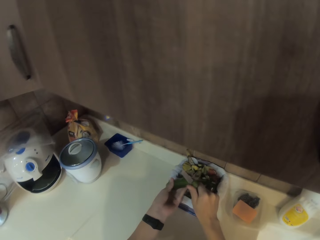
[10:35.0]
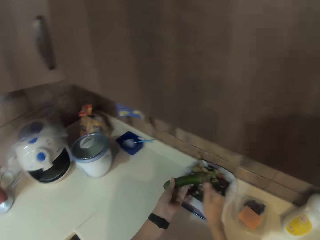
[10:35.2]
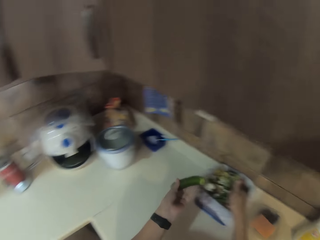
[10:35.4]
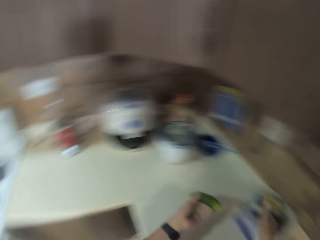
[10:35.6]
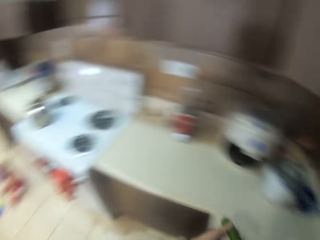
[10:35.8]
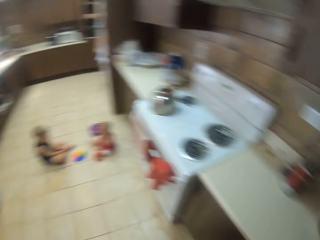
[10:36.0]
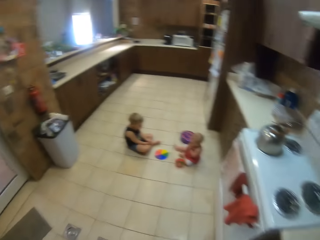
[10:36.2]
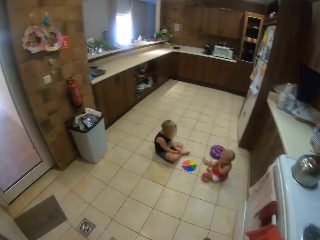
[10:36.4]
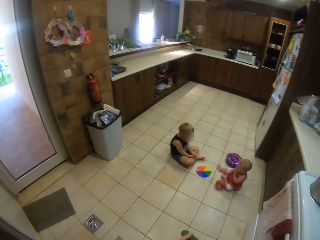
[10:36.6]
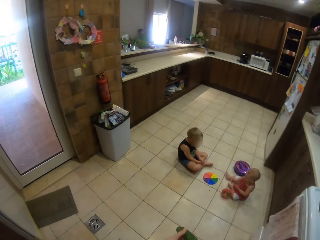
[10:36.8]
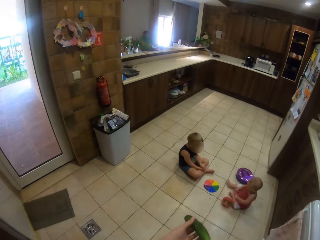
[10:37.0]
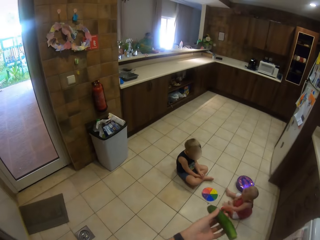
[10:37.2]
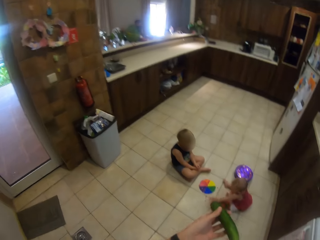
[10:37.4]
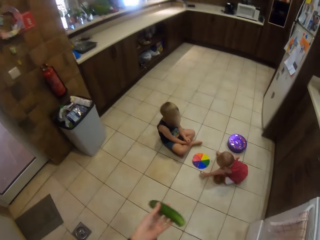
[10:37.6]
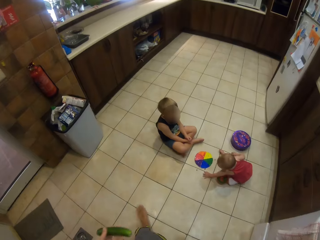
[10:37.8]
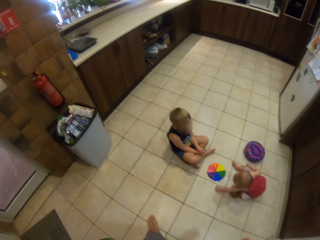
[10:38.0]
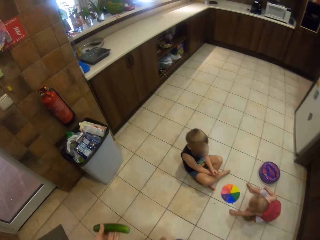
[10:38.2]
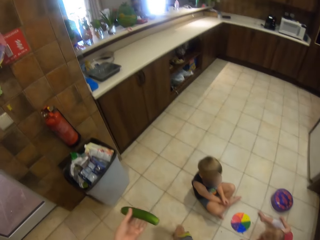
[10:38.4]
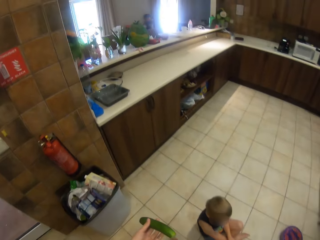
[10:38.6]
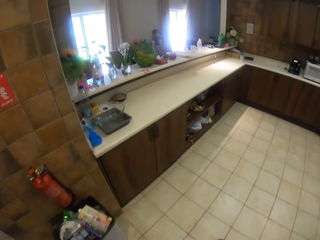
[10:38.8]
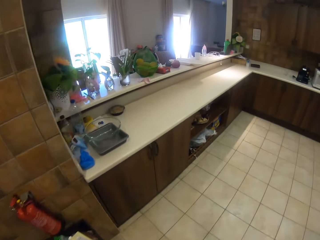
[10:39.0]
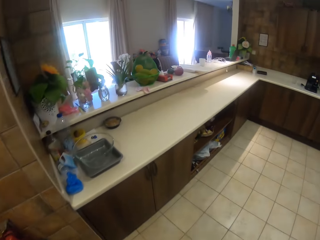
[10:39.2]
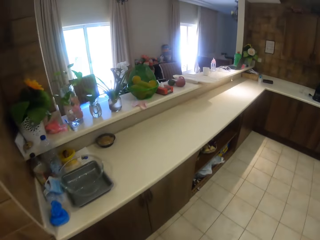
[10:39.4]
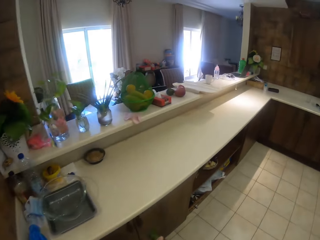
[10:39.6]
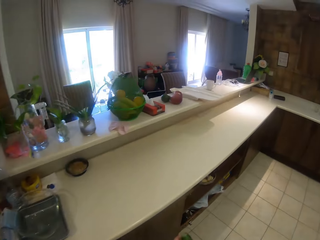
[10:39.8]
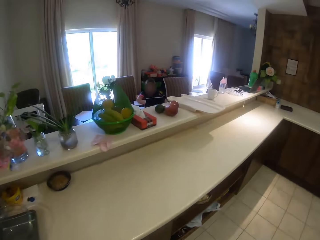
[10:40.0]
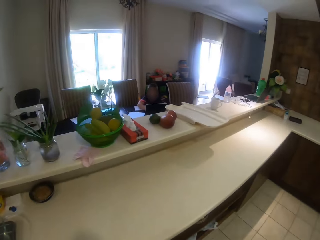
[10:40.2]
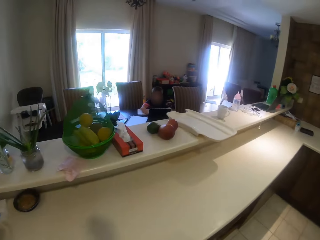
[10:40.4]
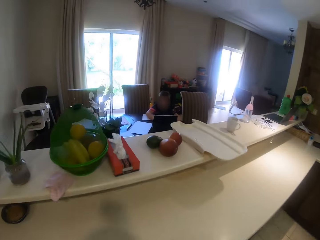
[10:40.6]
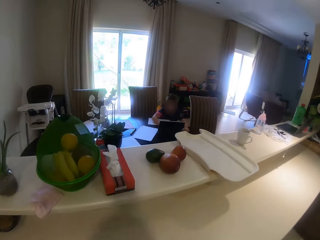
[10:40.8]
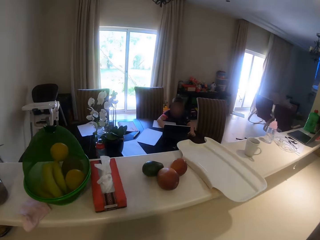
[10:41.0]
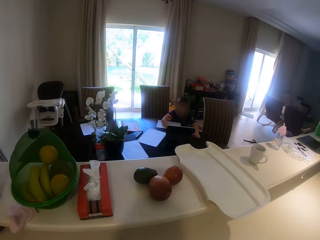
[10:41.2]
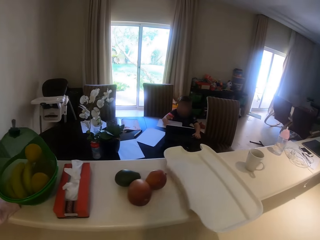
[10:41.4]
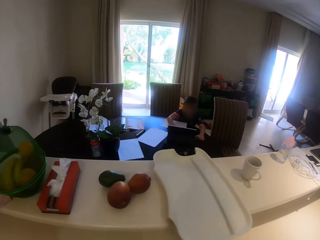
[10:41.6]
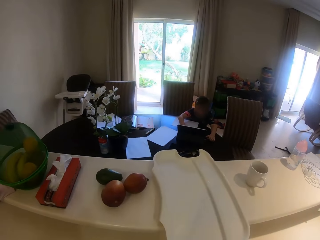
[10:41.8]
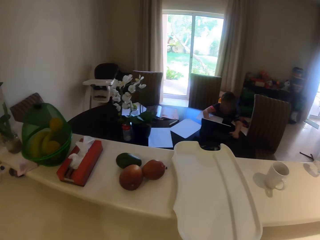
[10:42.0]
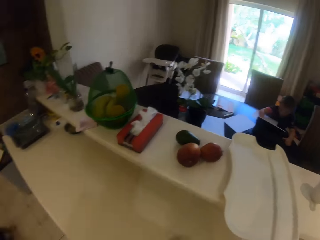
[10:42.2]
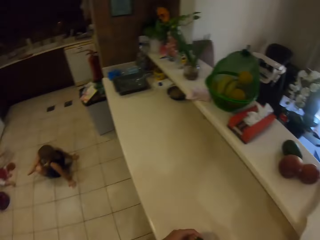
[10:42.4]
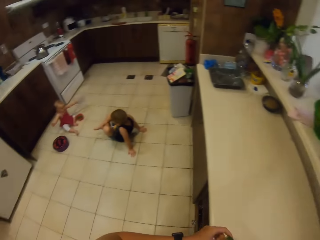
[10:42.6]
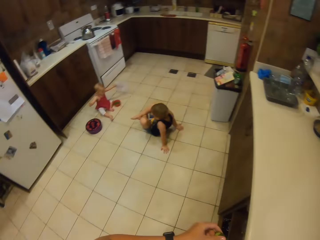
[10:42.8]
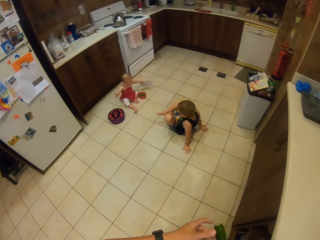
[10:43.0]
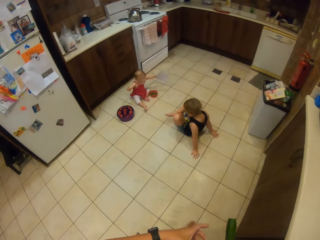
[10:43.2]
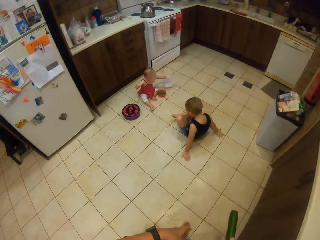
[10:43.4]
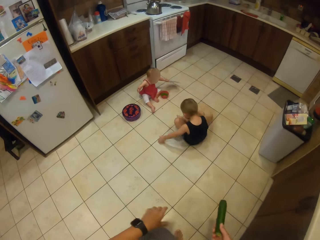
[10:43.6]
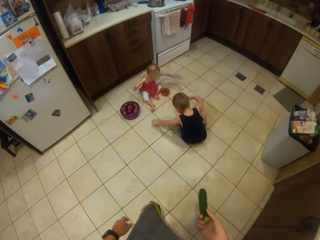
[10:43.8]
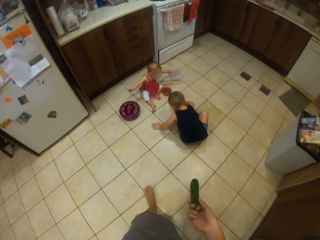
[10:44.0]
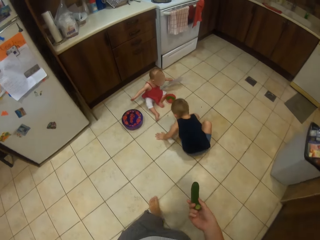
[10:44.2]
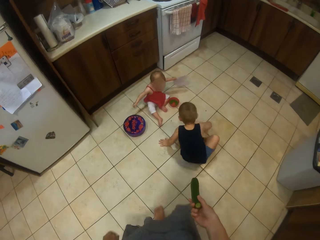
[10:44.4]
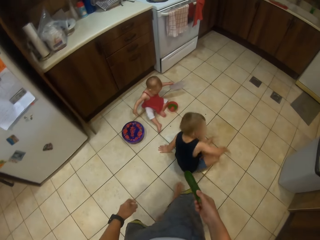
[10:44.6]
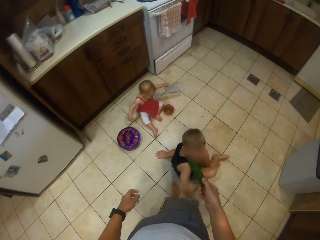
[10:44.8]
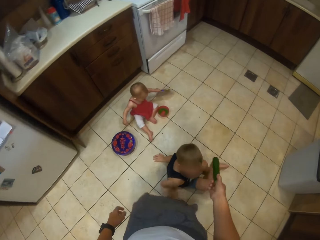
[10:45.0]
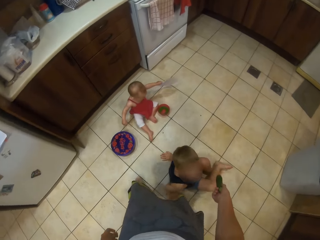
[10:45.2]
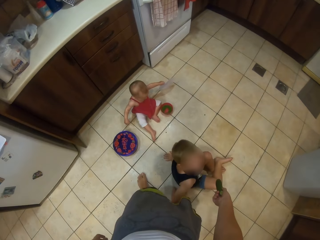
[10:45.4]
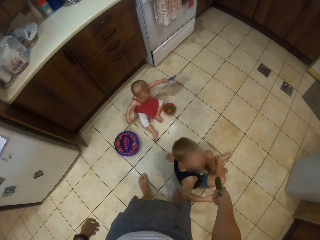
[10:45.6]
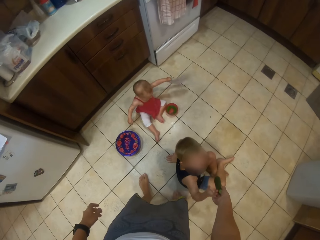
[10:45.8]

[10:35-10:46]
The camera wearer cuts the cucumber. They walk away from the sink. A child plays with the paper.

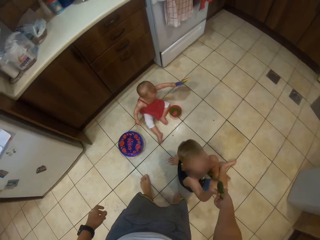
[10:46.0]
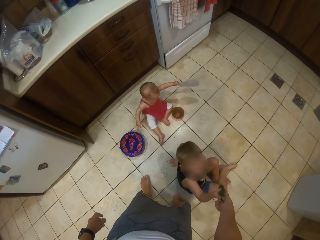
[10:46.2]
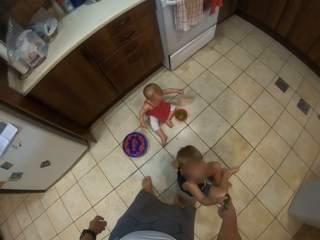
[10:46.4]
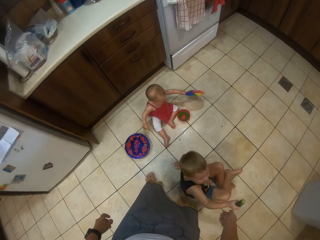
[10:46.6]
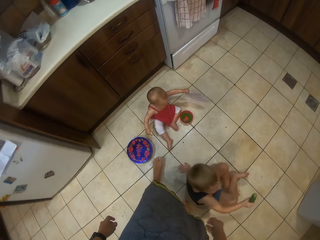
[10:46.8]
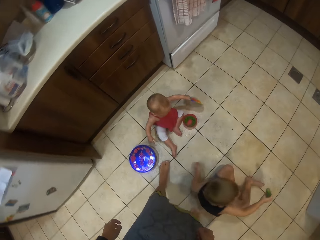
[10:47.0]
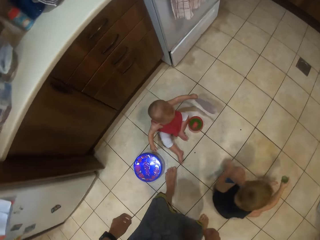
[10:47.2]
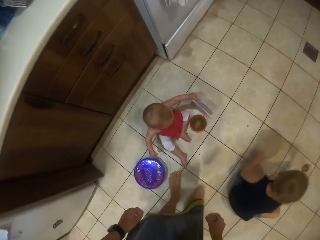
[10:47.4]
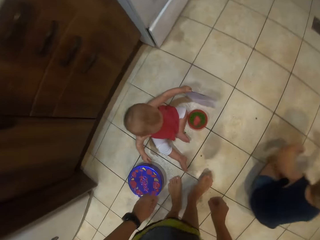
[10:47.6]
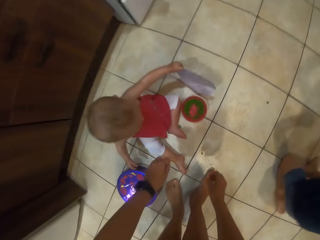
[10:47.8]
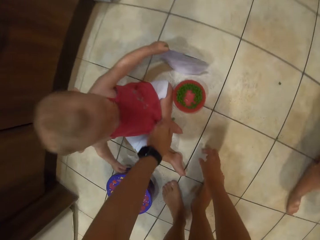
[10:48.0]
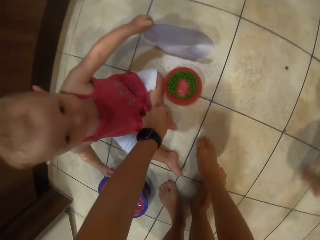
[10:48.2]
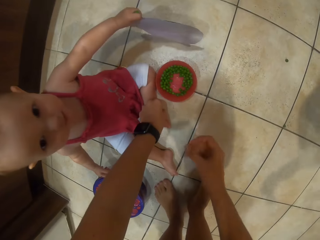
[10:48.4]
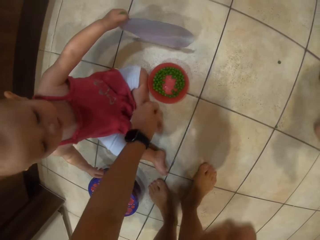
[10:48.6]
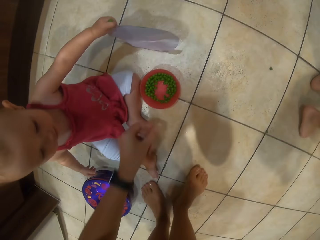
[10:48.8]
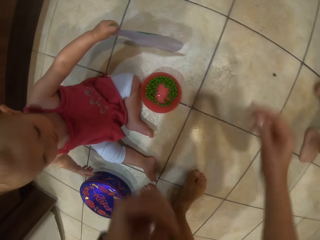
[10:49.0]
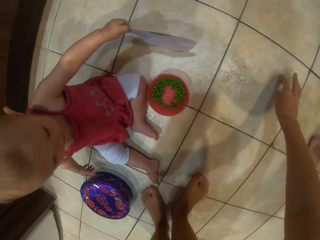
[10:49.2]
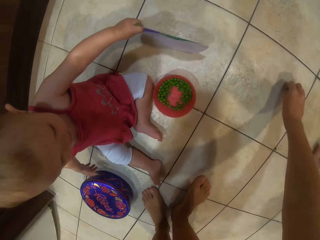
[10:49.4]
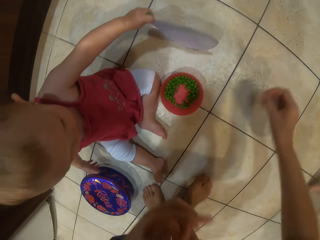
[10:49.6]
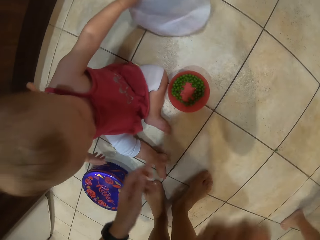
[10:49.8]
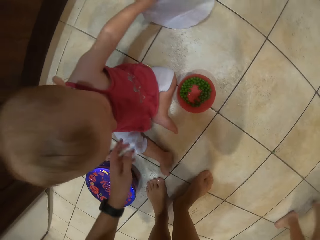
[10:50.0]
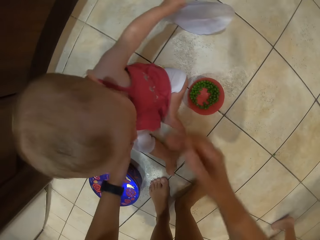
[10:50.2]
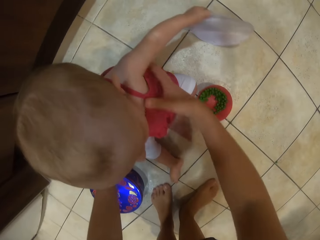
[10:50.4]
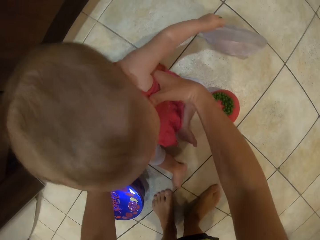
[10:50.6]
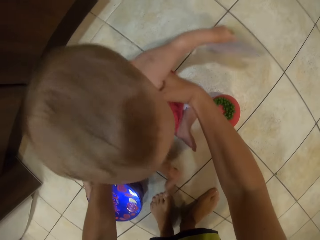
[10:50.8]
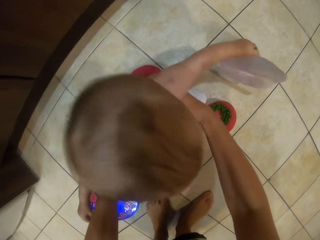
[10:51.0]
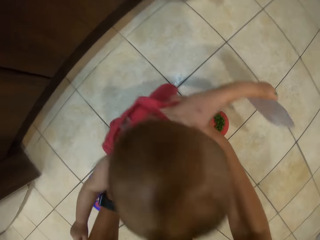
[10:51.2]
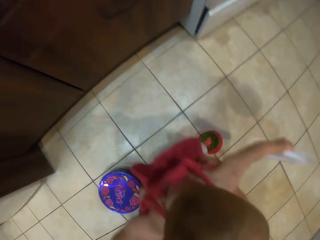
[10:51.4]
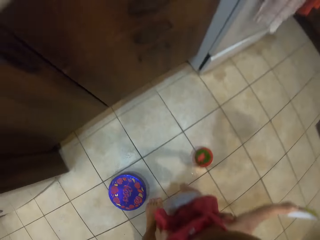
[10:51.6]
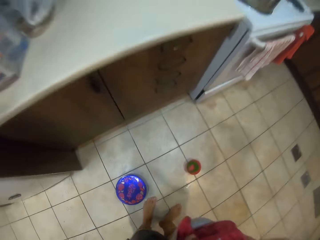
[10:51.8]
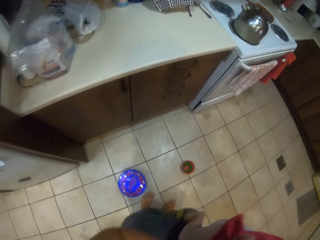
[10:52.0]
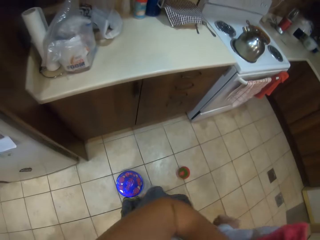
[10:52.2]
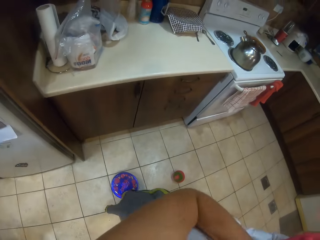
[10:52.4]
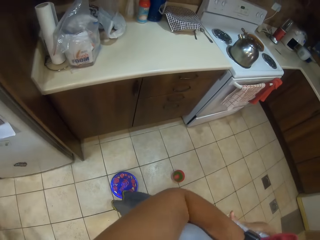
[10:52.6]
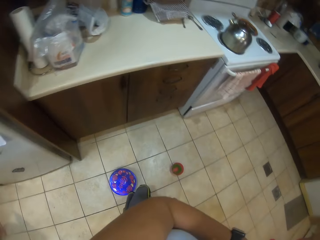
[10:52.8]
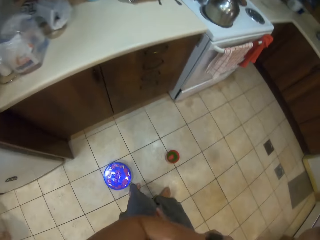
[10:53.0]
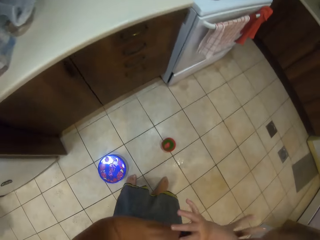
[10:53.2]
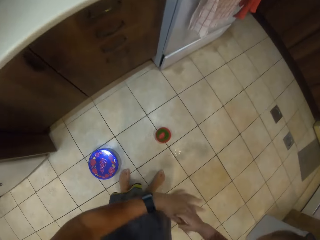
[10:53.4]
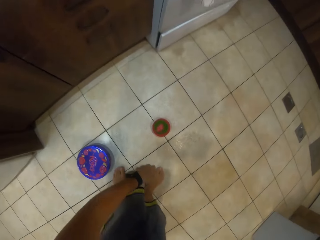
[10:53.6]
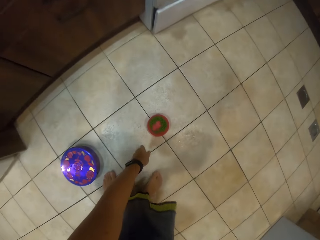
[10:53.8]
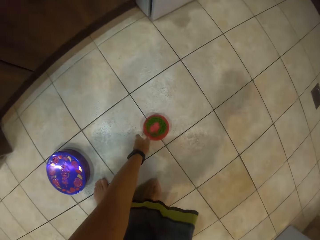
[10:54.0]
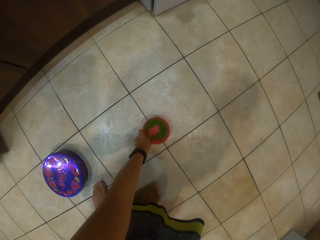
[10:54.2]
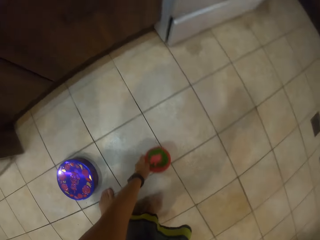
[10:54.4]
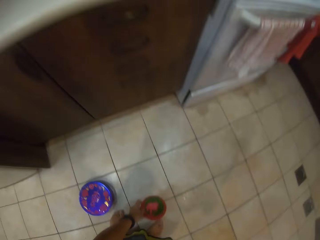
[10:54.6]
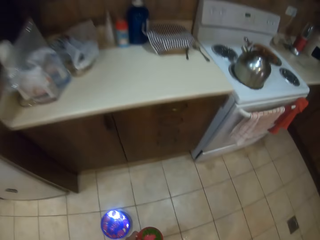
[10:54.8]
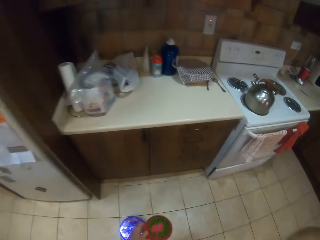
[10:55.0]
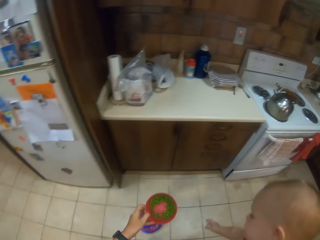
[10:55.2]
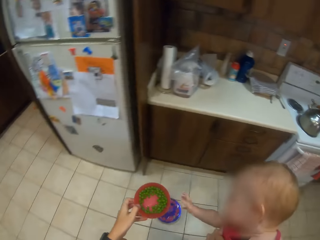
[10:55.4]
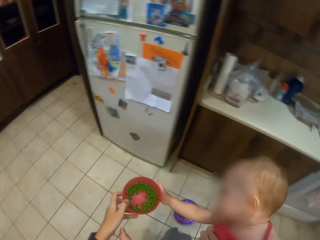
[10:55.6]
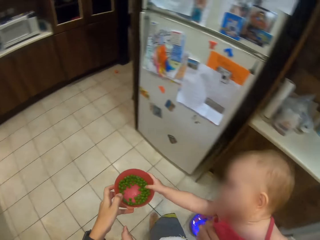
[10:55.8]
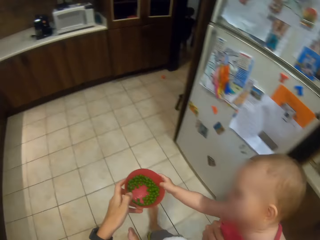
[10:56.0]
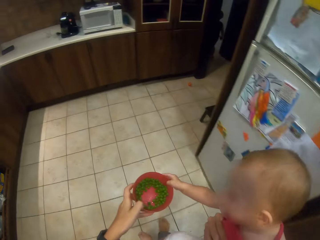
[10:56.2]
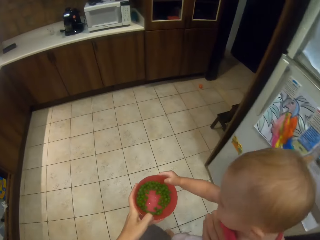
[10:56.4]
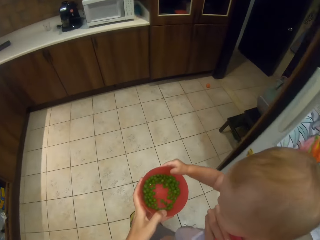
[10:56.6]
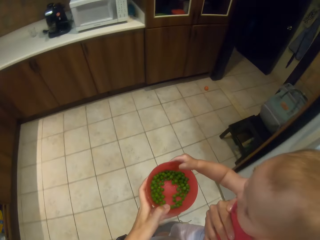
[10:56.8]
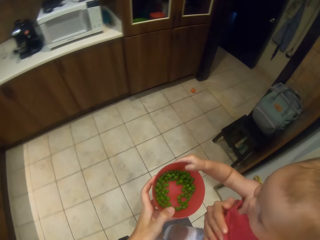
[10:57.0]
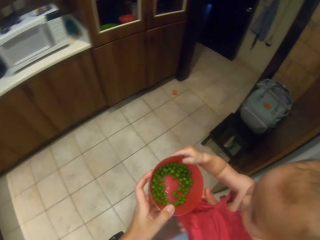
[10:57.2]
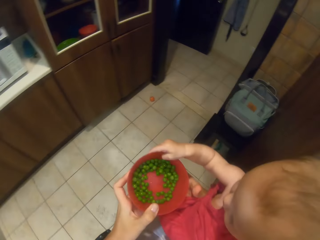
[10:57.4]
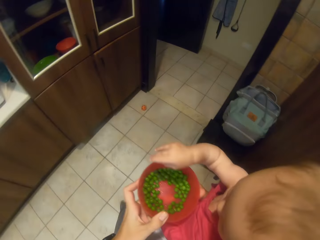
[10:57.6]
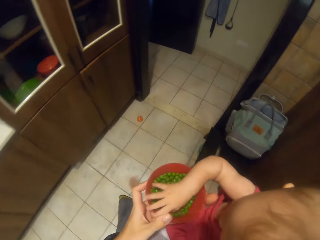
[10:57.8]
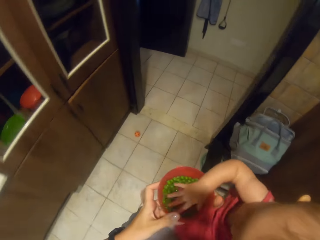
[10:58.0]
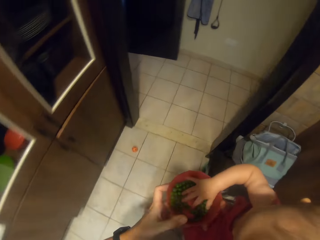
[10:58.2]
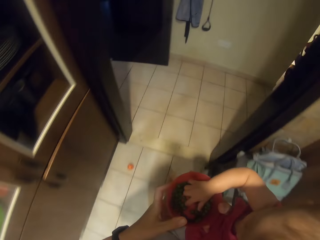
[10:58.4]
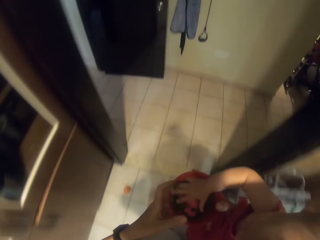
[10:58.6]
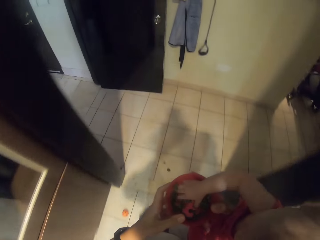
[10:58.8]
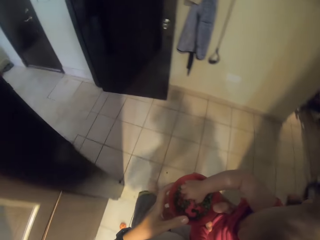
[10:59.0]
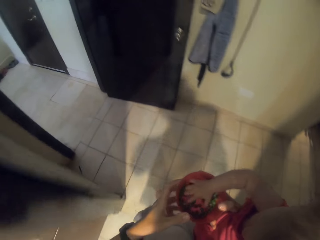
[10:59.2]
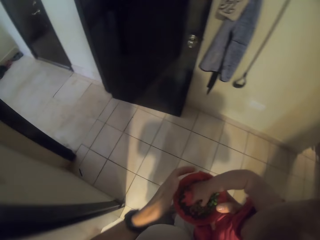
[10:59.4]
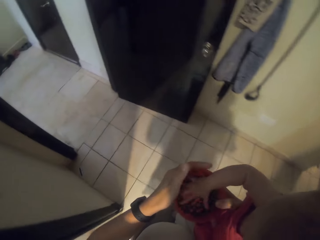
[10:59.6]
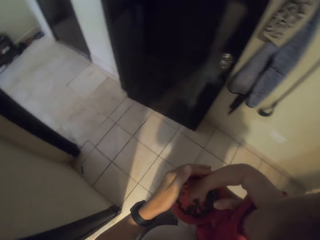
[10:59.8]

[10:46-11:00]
The camera wearer gives the cucumber to a child. Another child holds the cucumber. The camera wearer bends beside the first child. They pick green peas and eat them raw. They pick the peas and eat them raw. They carry the first child. They pick the container or bowl. They walk around the kitchen. The first child holds the container. The child picks the bowl. The child picks the peas.
